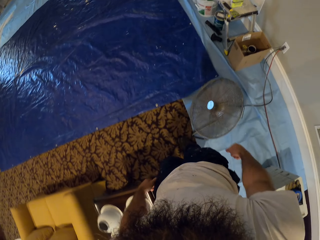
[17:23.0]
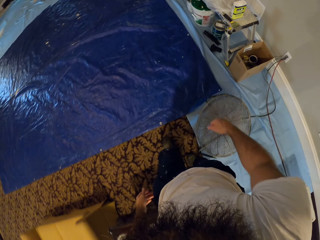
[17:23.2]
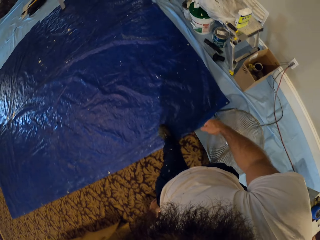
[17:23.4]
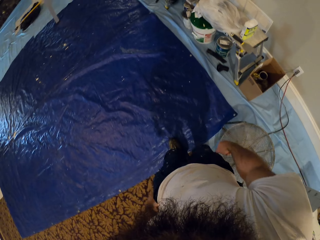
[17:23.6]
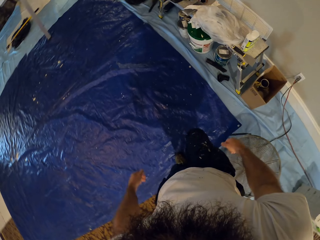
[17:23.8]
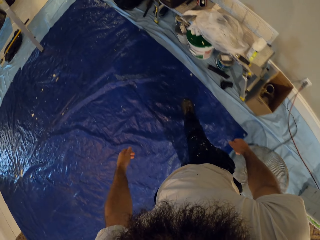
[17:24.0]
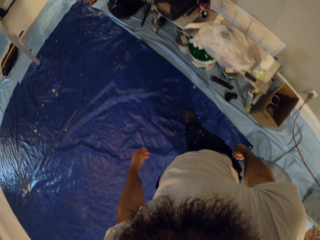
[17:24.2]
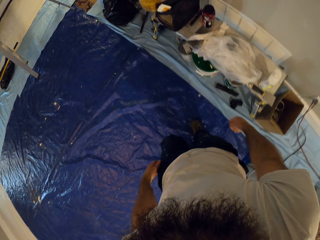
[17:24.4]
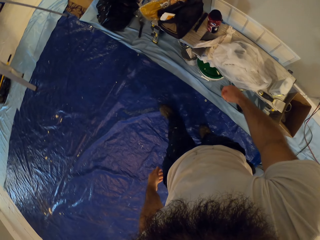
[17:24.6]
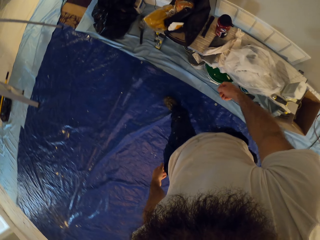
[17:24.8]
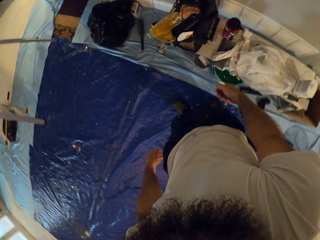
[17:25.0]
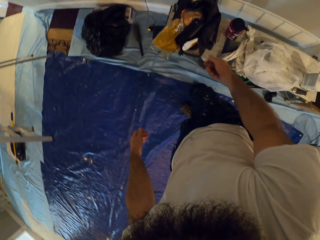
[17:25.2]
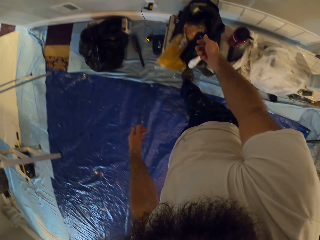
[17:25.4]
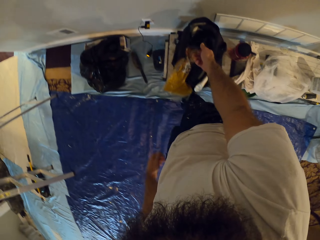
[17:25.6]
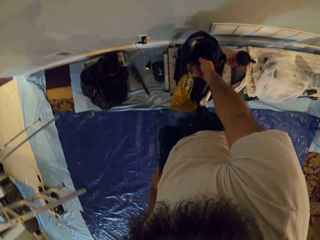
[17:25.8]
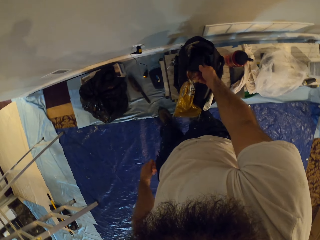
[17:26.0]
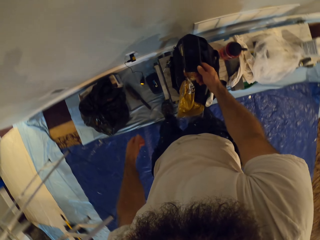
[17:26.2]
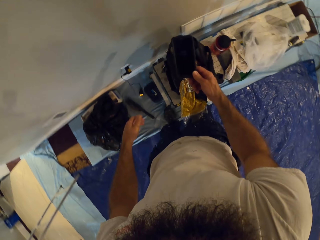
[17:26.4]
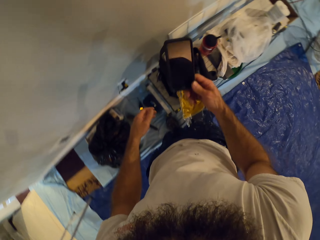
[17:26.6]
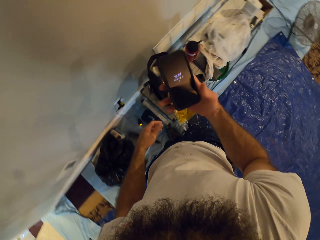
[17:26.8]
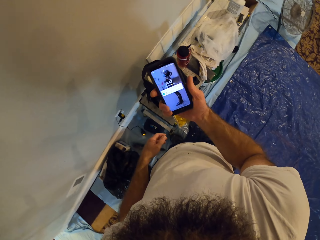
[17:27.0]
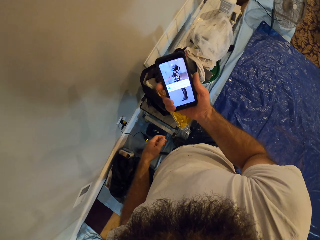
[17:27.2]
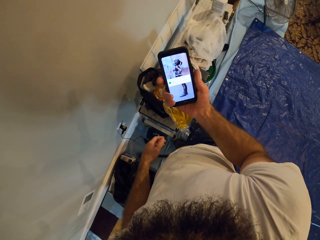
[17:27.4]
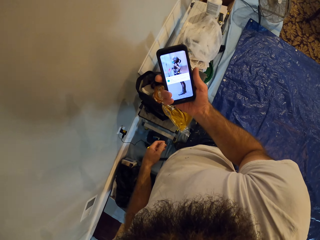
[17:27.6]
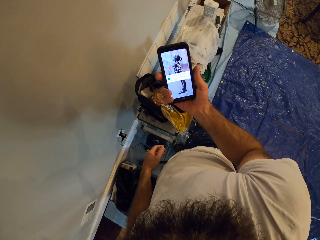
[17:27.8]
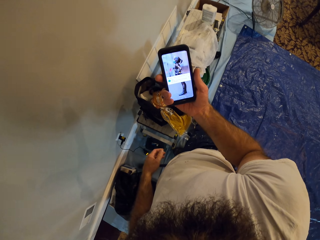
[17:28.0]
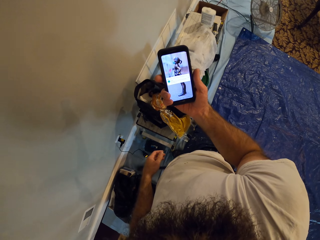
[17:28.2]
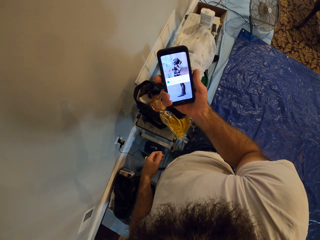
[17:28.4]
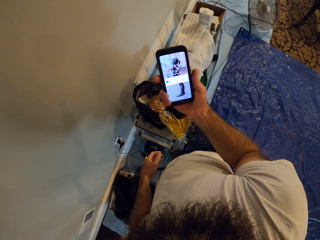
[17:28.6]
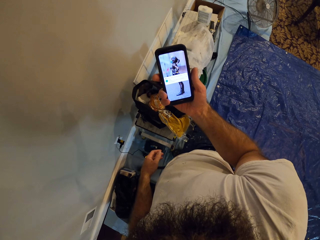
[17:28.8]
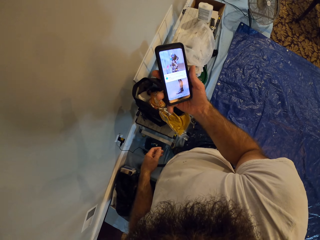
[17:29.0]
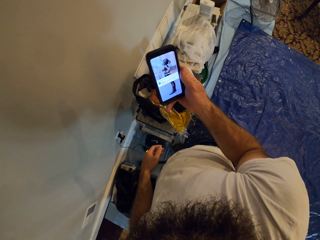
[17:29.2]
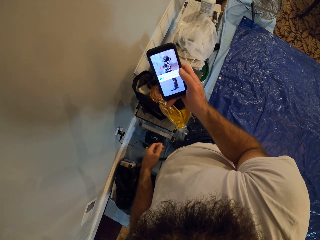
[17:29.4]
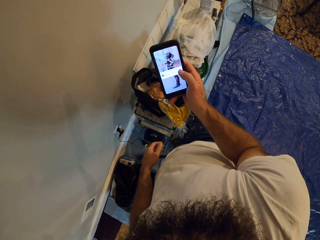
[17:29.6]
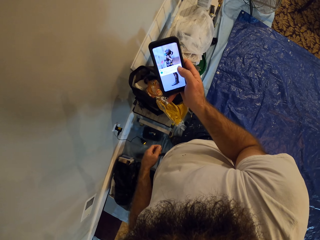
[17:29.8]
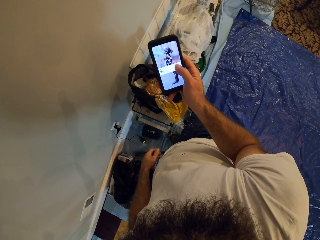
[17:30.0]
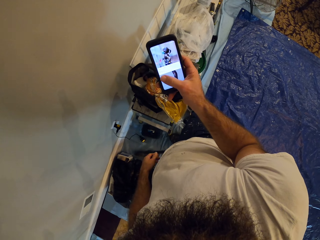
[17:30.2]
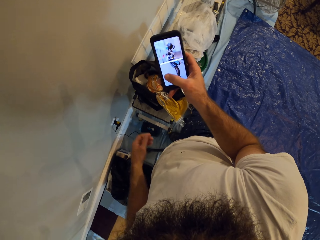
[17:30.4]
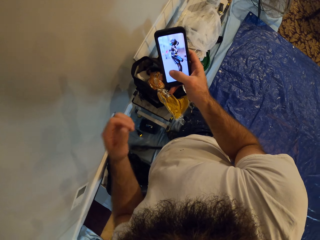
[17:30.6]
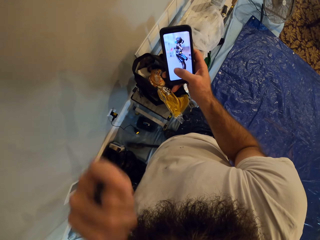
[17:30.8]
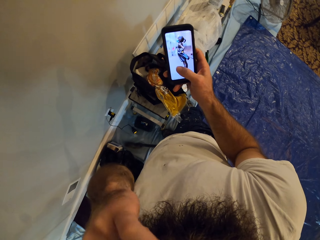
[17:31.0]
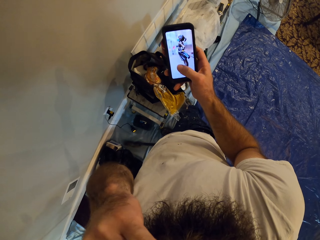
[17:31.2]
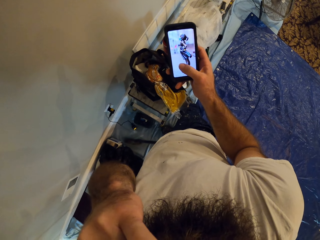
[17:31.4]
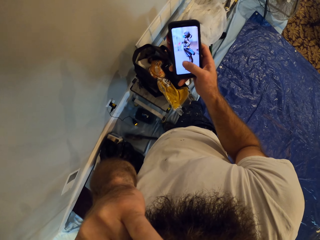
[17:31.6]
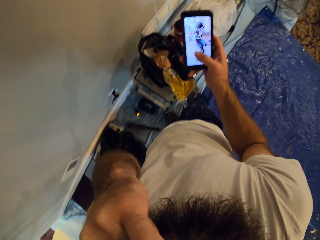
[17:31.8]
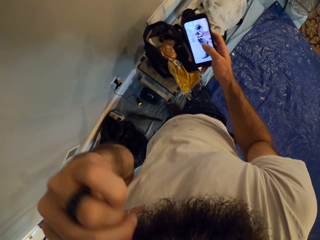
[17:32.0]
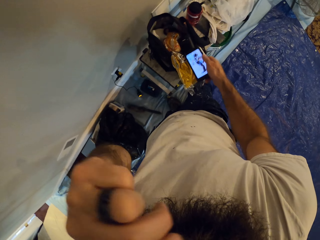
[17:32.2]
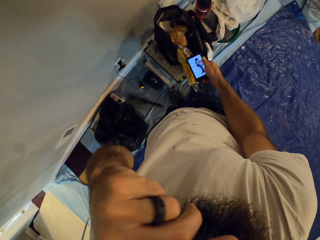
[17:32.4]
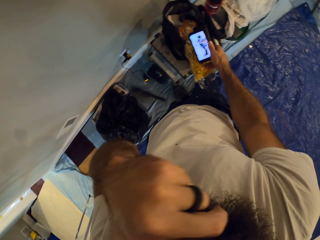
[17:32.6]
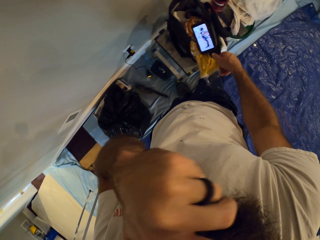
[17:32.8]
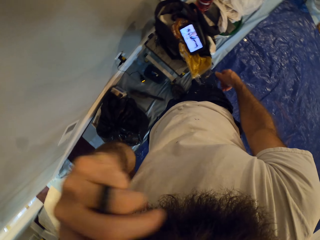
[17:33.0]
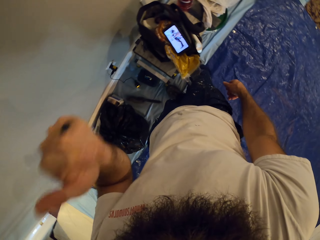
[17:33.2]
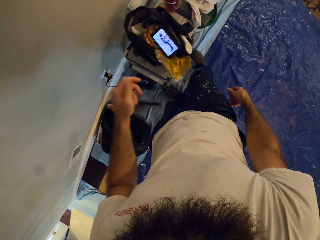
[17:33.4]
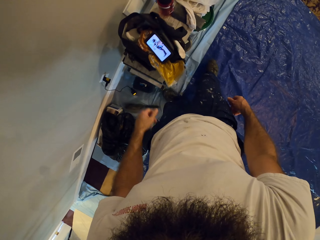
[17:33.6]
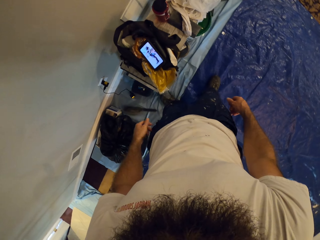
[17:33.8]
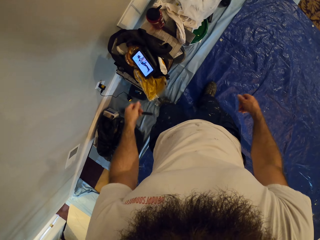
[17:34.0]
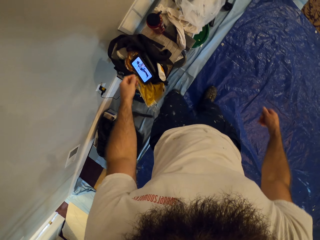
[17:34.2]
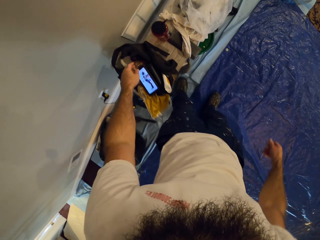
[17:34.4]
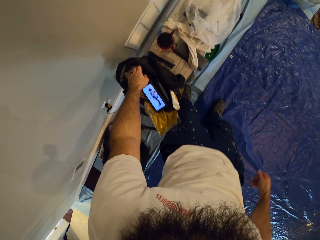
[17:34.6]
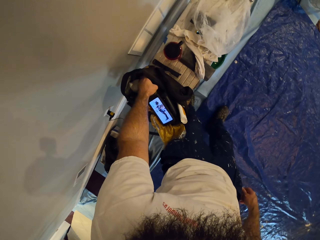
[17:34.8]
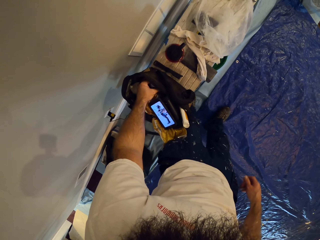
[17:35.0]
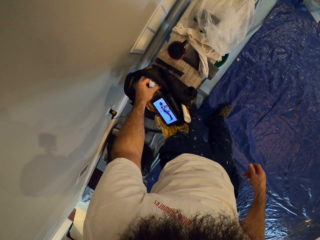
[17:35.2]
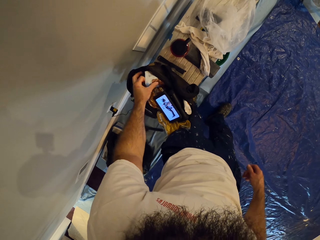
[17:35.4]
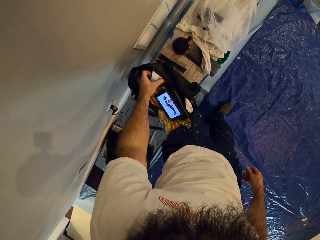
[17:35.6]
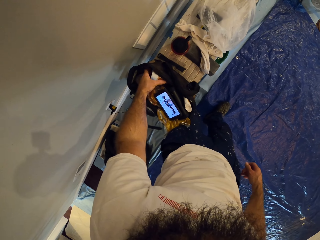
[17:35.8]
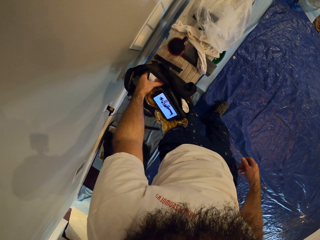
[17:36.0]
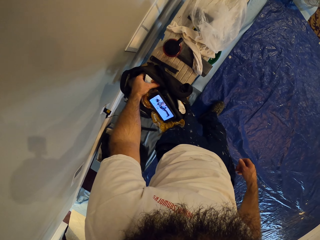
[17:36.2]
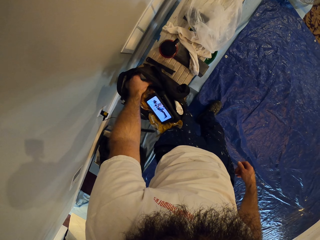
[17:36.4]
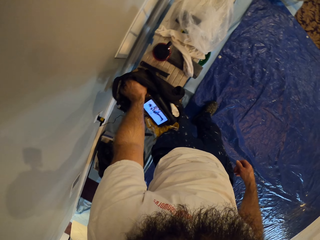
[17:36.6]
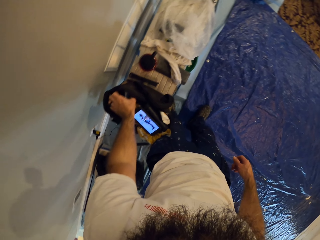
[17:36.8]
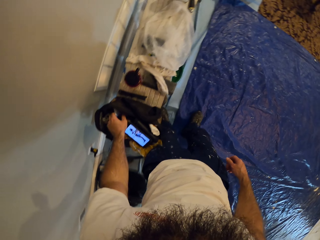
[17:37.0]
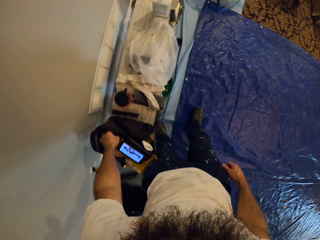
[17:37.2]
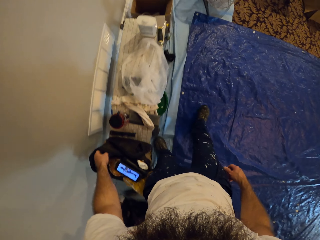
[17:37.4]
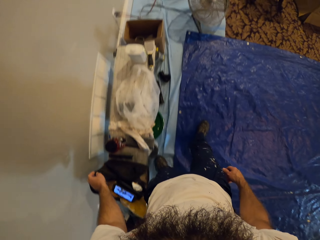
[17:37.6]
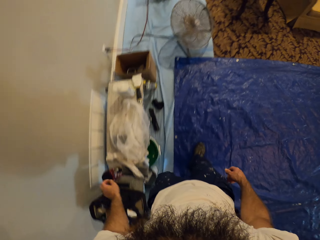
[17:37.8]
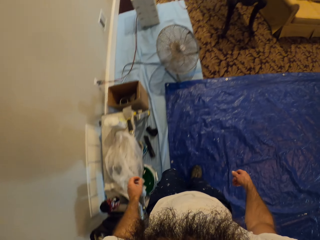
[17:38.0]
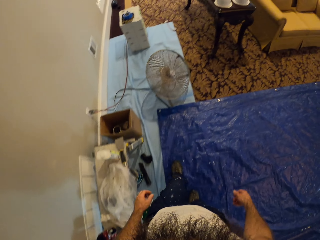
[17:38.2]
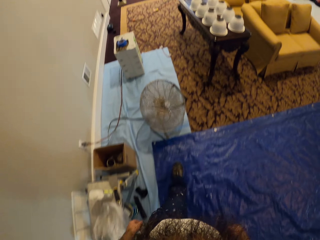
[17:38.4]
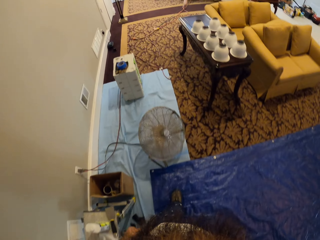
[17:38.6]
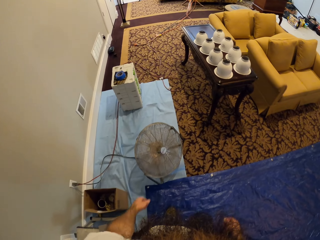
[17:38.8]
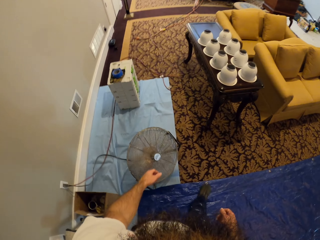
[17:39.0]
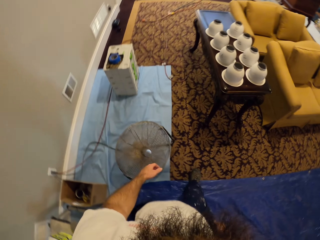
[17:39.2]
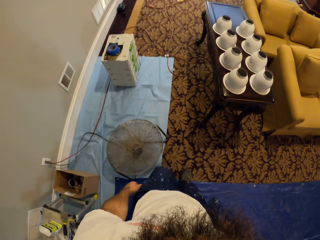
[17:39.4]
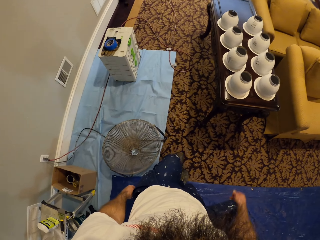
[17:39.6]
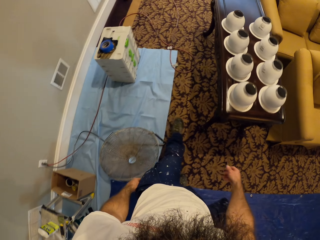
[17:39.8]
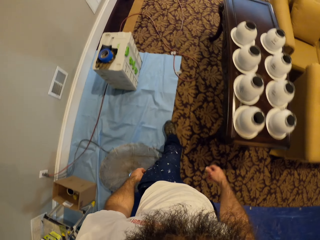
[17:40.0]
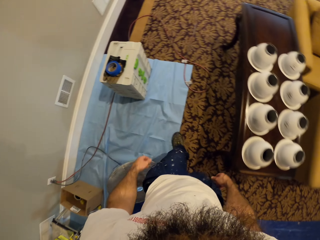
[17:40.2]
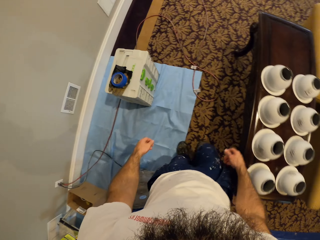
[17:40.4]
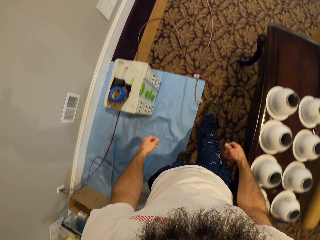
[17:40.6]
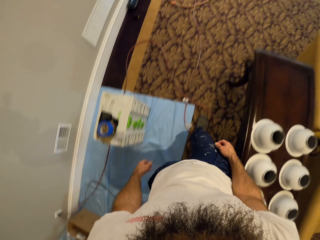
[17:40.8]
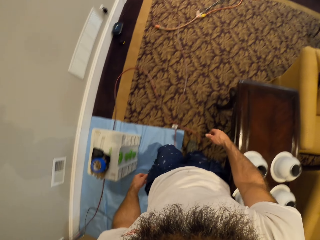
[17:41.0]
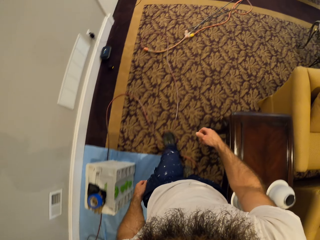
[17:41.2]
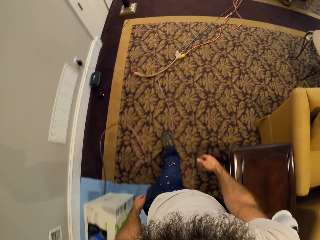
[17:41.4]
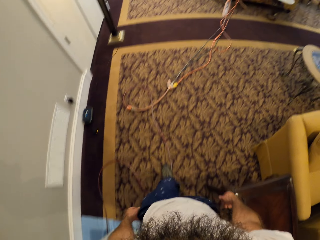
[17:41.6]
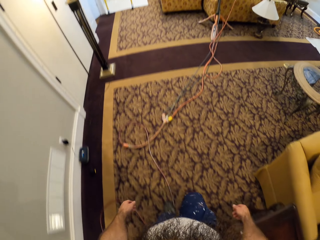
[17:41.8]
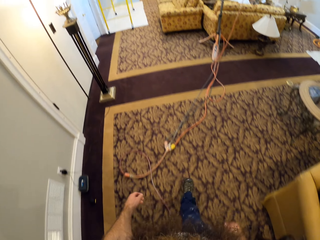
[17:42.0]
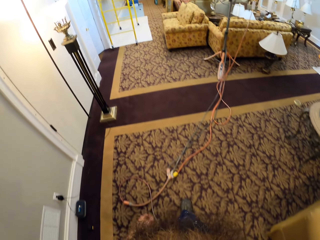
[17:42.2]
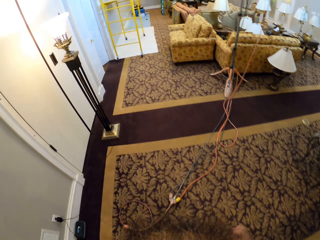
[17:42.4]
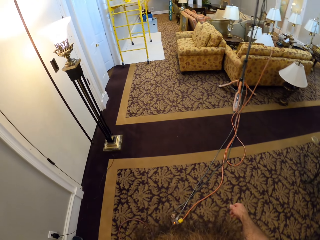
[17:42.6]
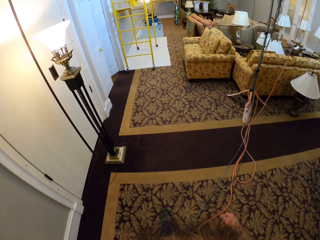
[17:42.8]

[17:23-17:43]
The camera wearer picks up a phone from a bag on a table with his right hand. He looks at the phone. He operates the phone with his right hand. He raises his left hand to his face. He throws the phone on the bag with his right hand. He walks around. He walks towards the scaffold.
